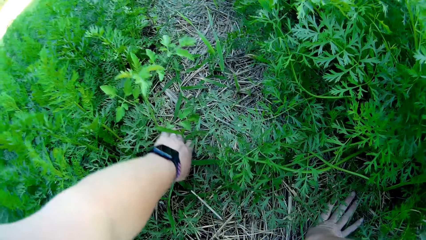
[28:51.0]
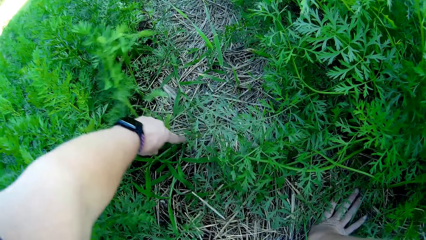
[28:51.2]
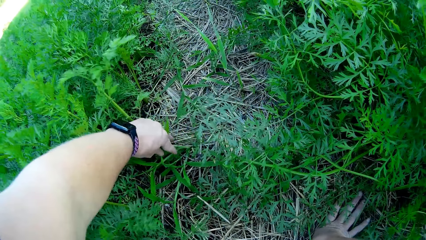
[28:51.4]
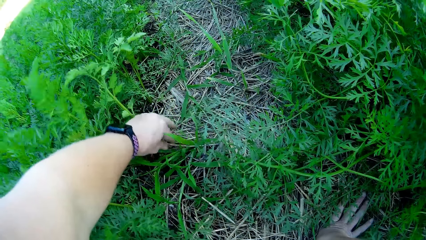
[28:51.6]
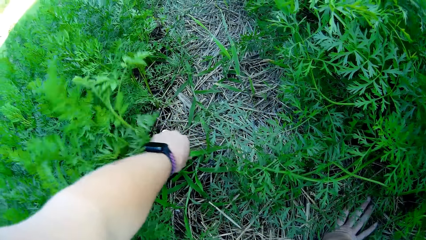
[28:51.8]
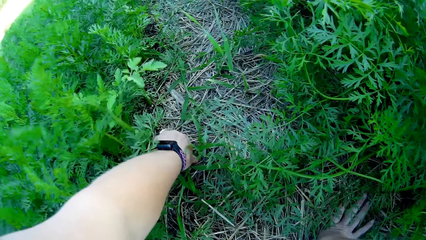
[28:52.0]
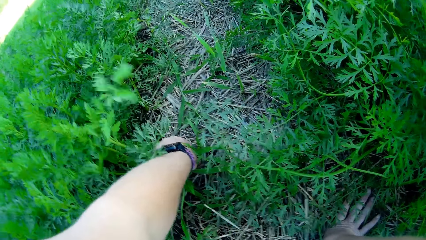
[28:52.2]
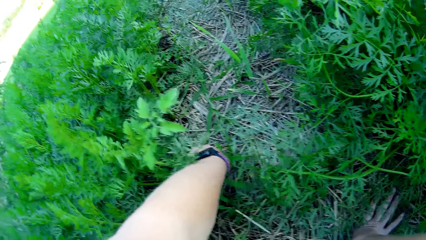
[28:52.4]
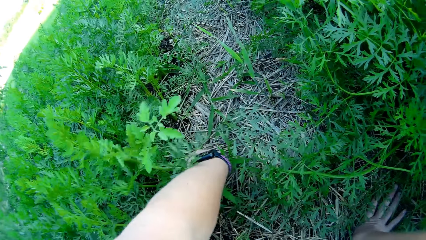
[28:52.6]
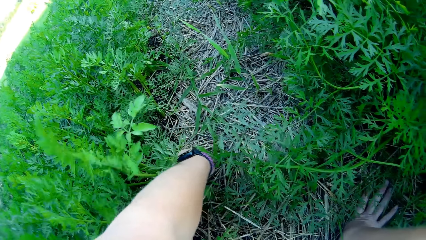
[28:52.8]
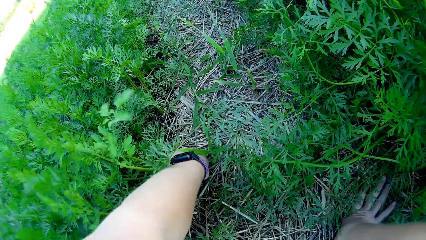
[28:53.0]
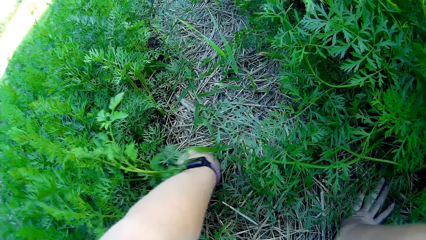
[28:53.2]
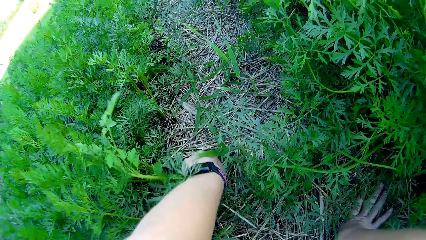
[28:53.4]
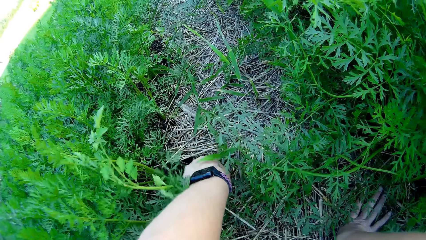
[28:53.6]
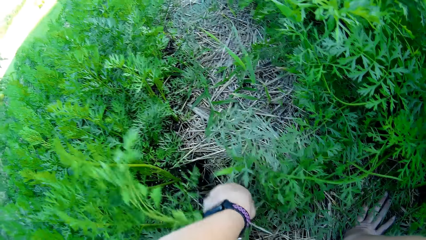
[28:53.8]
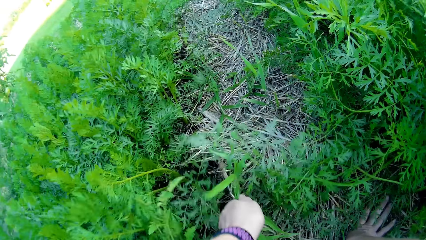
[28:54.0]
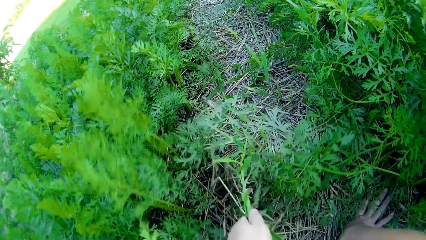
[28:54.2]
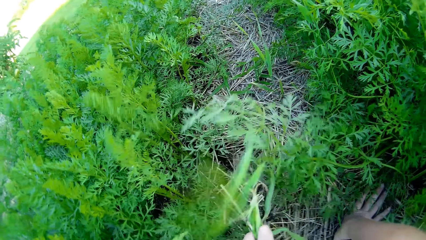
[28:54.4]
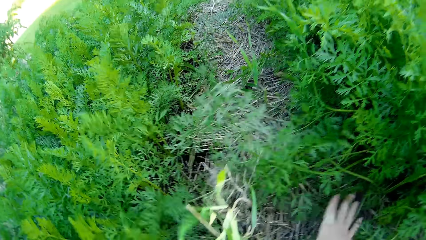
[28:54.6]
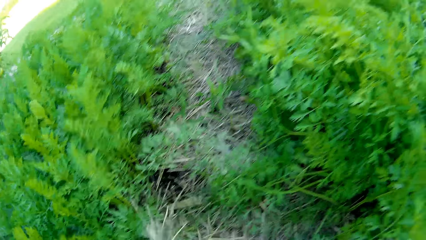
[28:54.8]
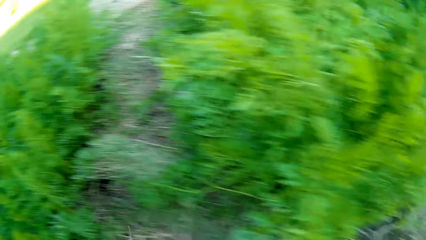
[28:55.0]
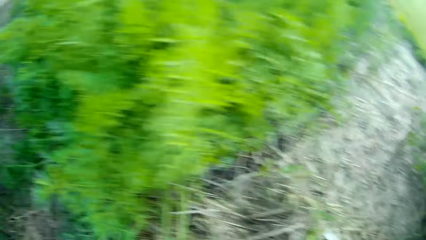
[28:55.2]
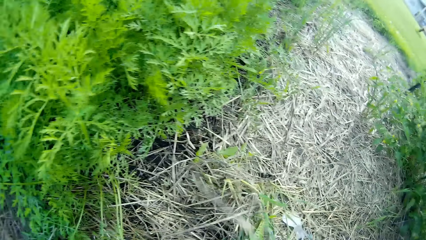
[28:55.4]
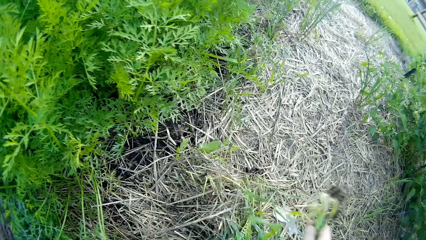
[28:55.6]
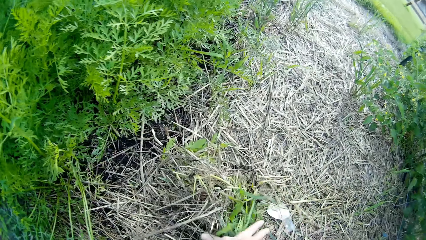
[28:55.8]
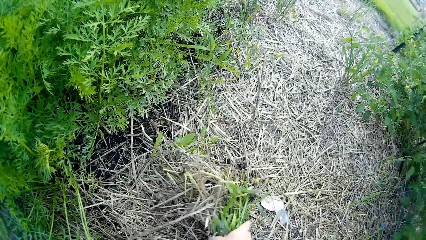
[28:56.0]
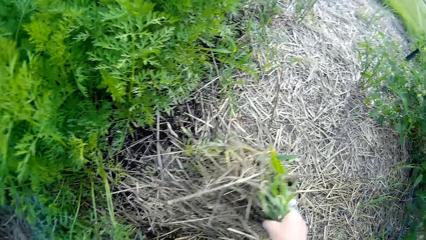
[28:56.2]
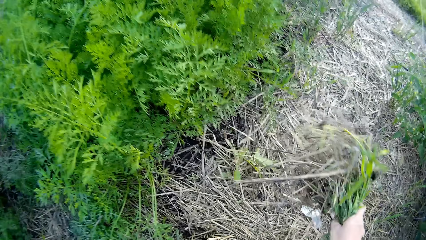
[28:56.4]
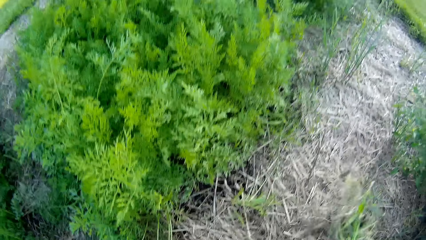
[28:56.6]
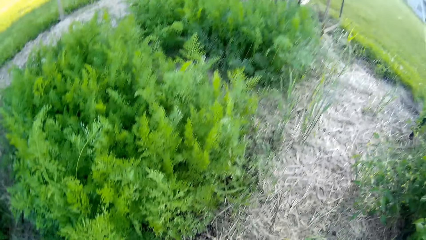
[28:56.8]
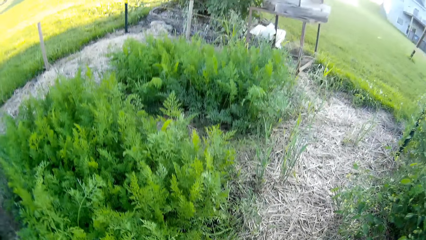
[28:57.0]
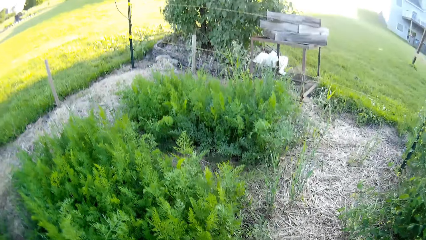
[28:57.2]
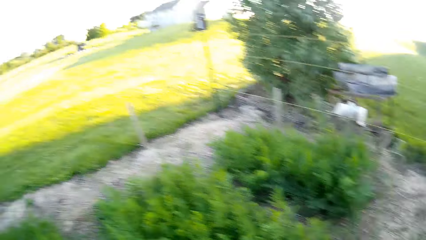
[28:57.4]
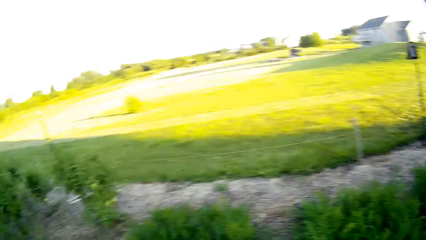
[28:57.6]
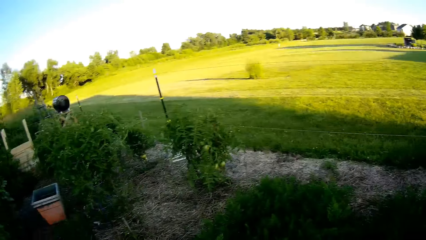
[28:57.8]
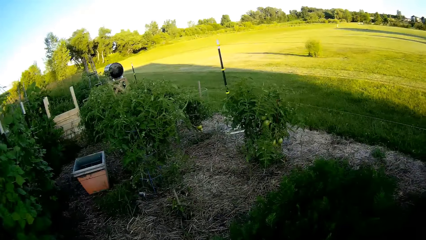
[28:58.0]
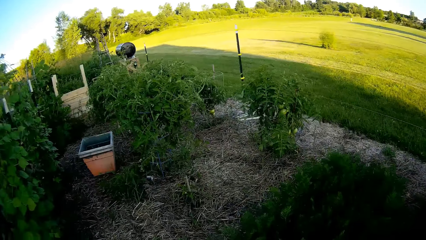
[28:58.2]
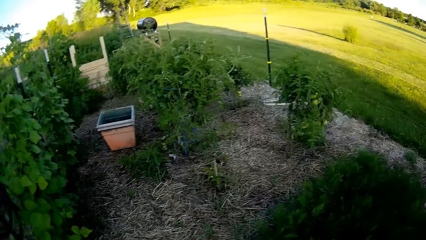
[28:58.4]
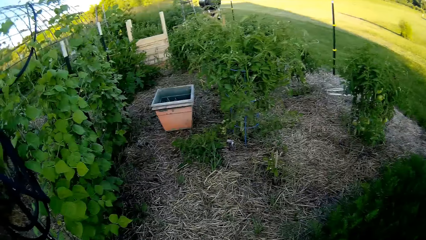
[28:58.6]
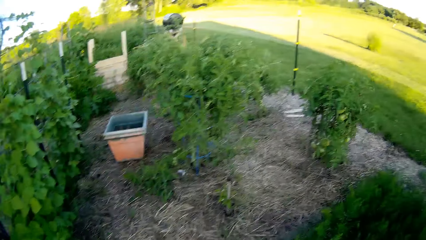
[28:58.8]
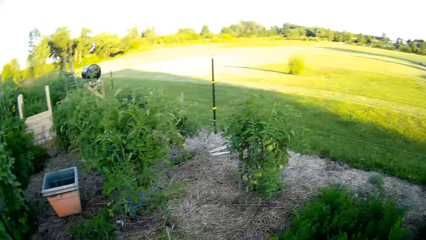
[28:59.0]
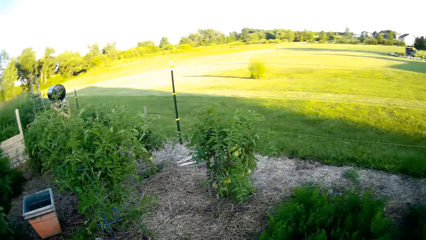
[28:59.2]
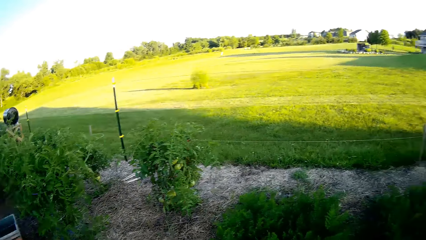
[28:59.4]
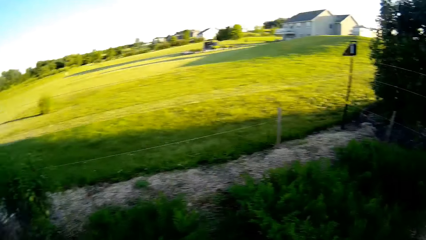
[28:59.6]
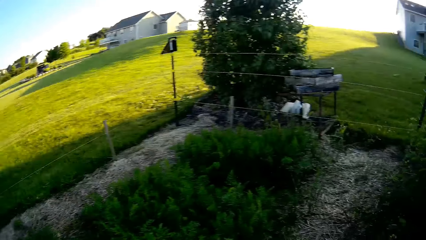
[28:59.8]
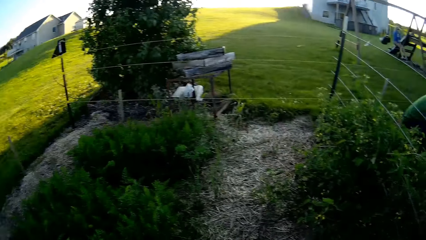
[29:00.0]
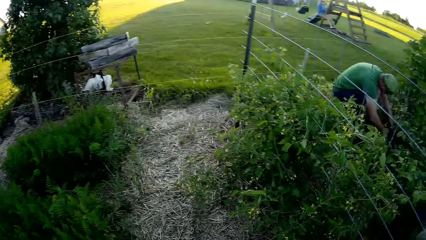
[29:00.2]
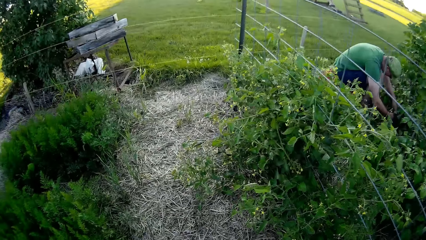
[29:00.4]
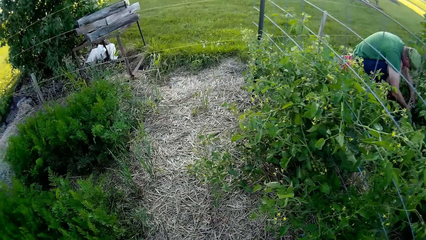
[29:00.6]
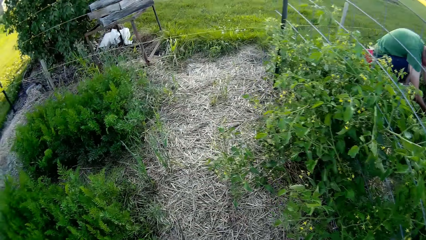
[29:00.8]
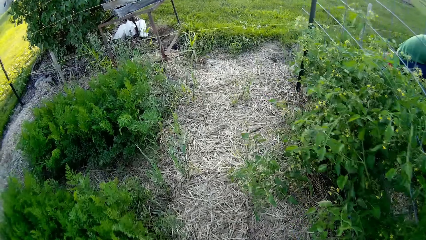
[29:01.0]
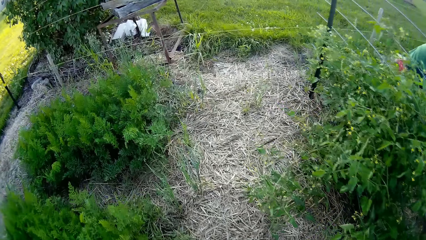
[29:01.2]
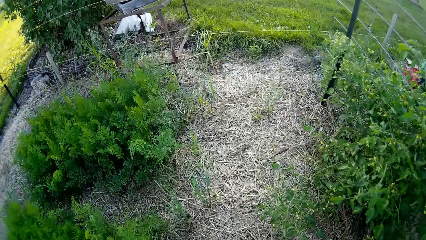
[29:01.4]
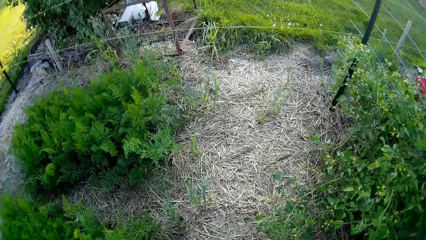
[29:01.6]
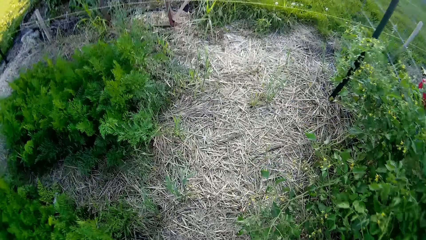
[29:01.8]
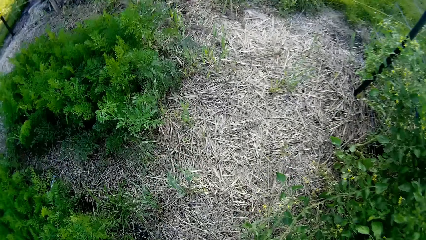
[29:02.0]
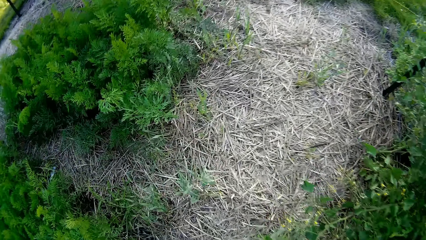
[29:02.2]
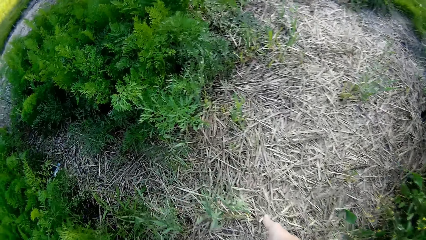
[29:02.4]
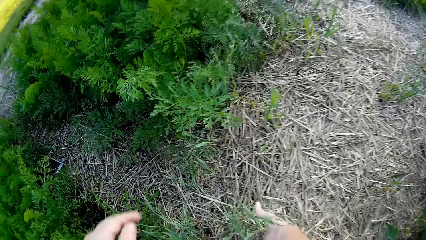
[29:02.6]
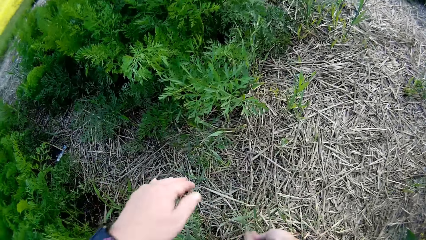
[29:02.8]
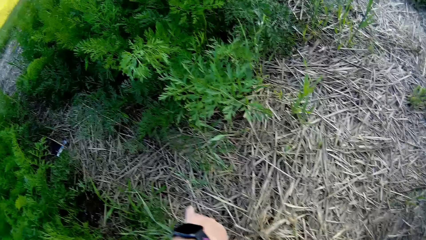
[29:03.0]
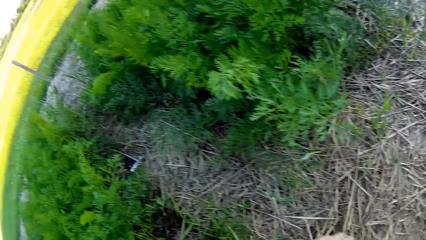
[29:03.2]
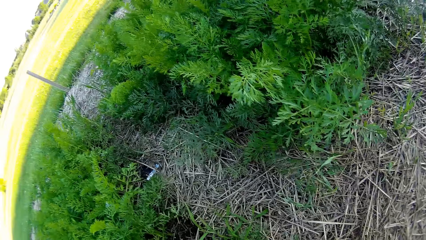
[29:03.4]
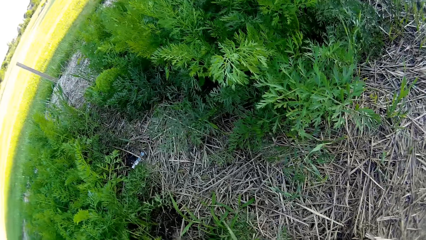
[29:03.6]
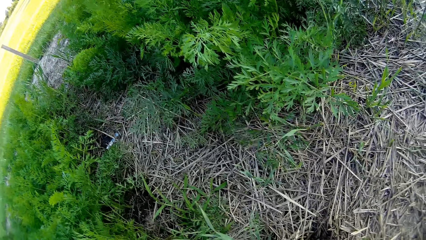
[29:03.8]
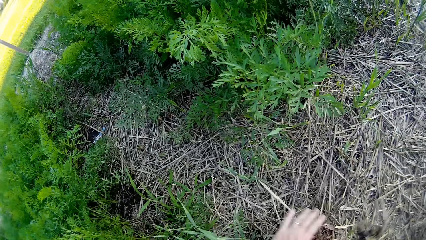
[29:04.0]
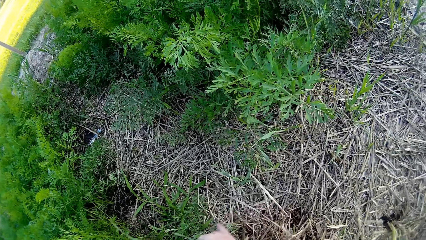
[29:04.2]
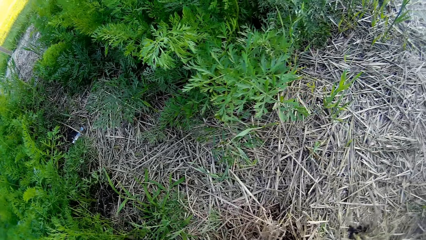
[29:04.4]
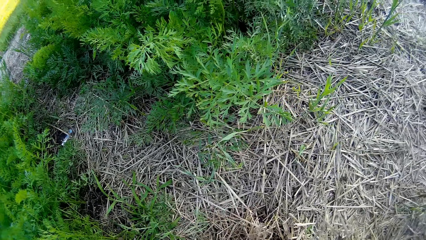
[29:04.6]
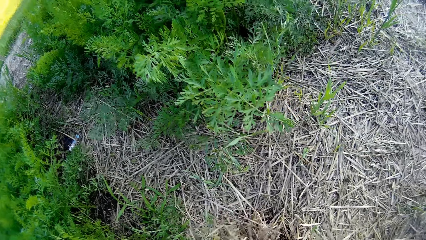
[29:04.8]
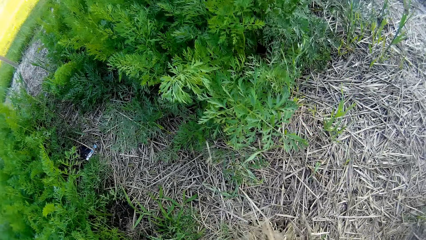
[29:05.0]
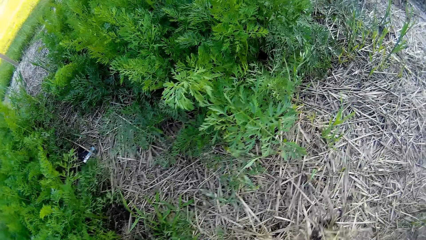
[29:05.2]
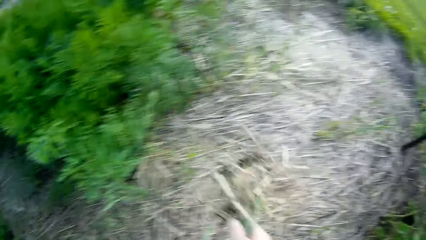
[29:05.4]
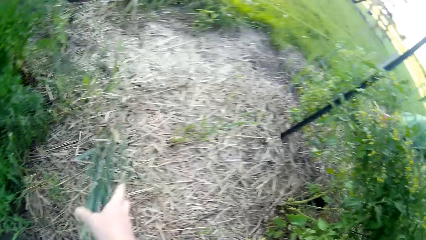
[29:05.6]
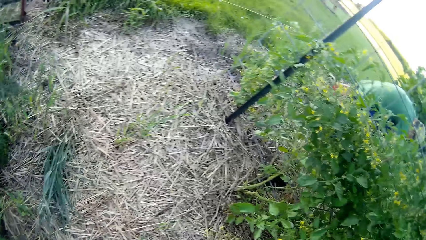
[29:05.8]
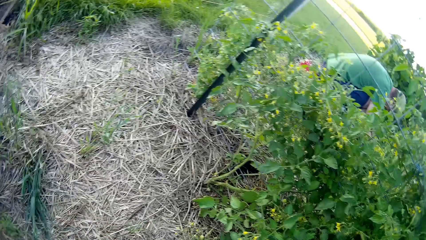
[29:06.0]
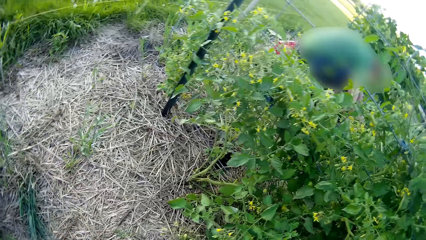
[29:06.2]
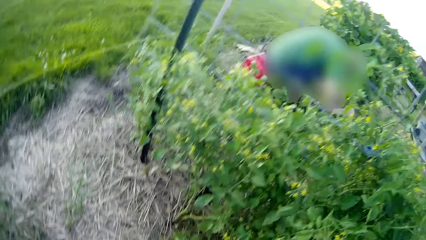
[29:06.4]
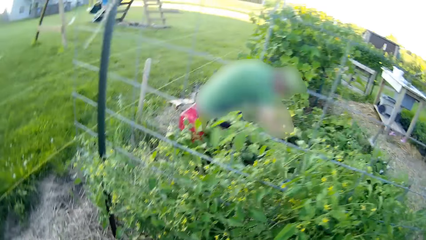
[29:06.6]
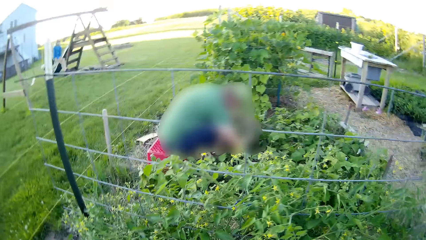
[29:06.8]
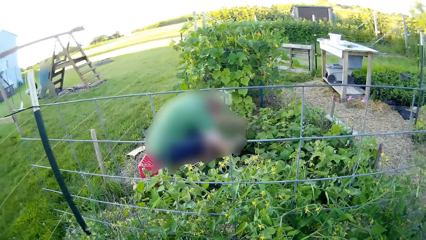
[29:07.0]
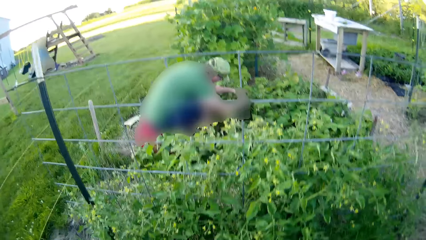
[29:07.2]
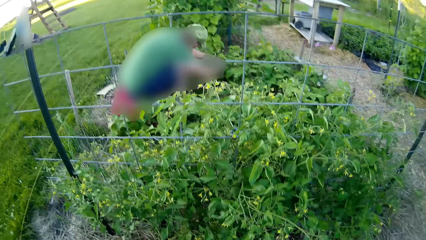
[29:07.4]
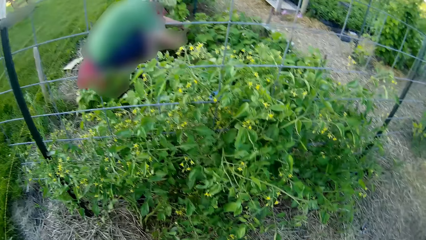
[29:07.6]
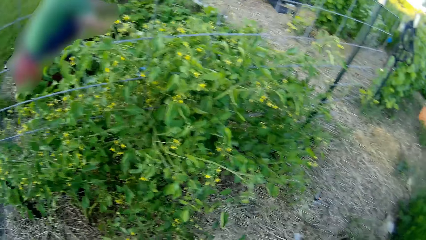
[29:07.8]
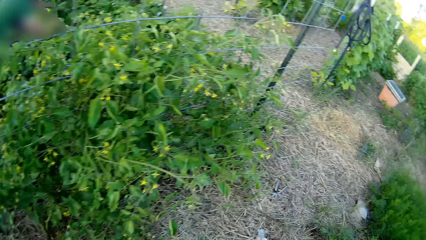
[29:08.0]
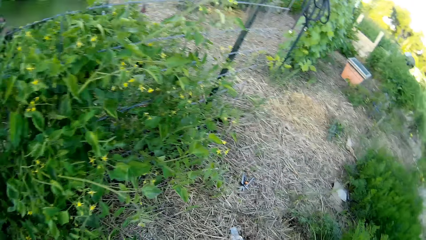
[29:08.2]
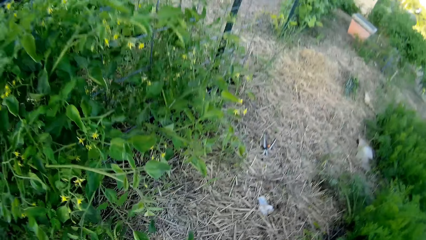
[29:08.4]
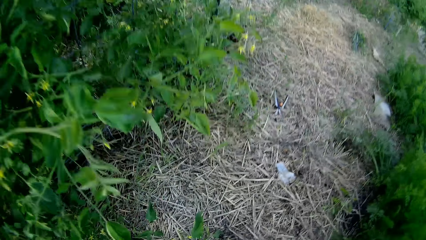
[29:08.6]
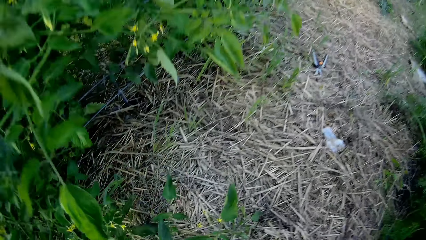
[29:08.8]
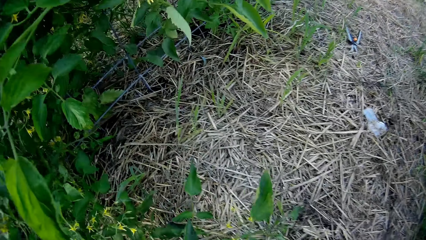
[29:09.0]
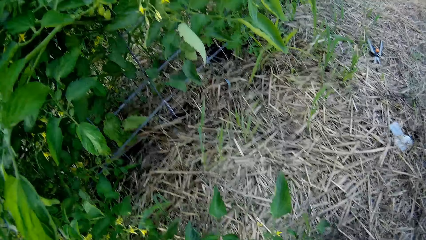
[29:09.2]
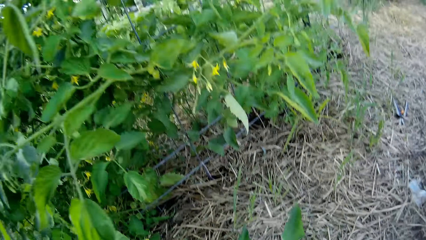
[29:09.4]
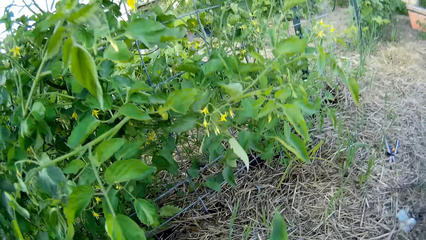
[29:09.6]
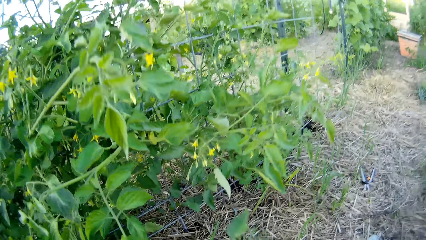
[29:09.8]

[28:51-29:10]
The camera wearer picks weeds. They walk across the garden. They pick weeds. They look around. A man harvests French beans.
